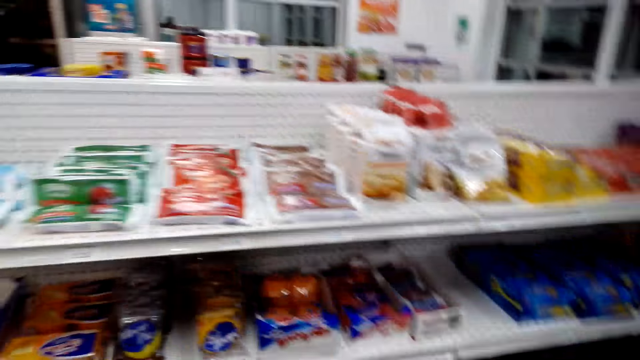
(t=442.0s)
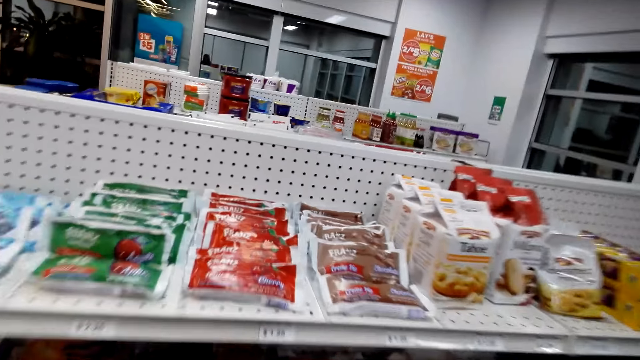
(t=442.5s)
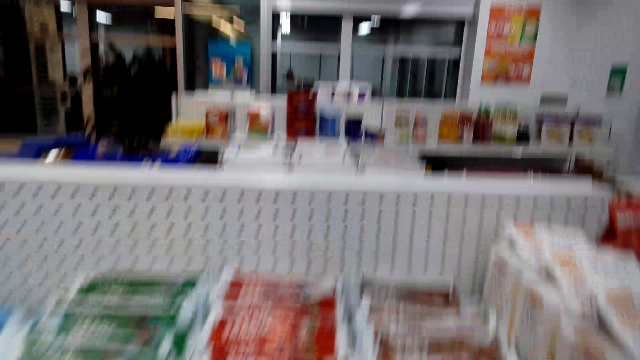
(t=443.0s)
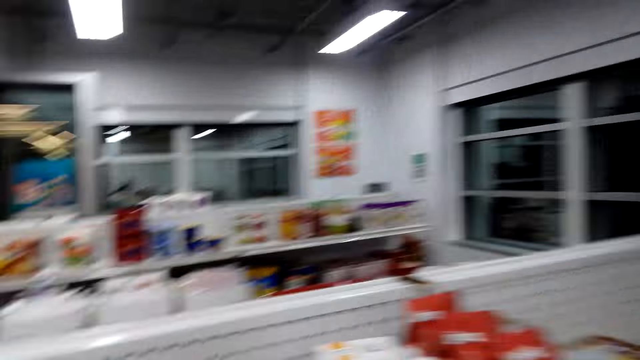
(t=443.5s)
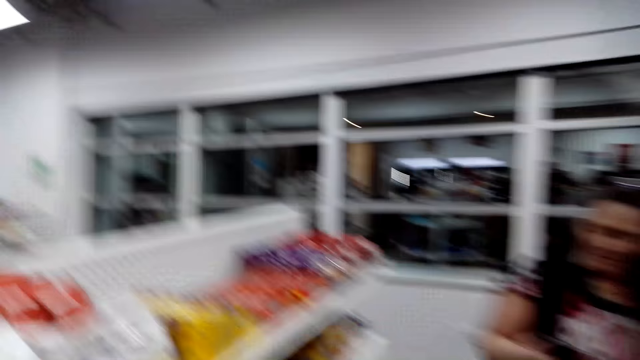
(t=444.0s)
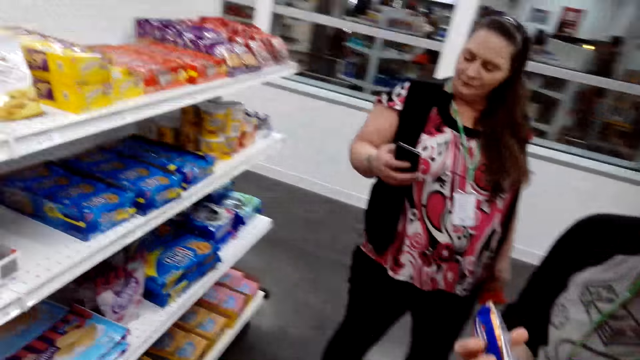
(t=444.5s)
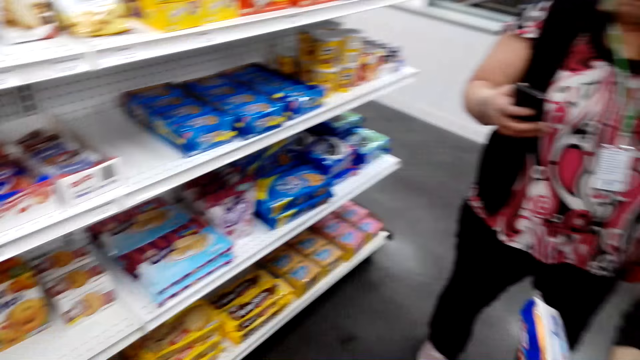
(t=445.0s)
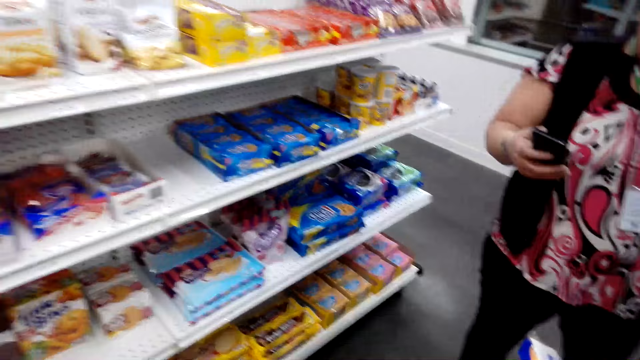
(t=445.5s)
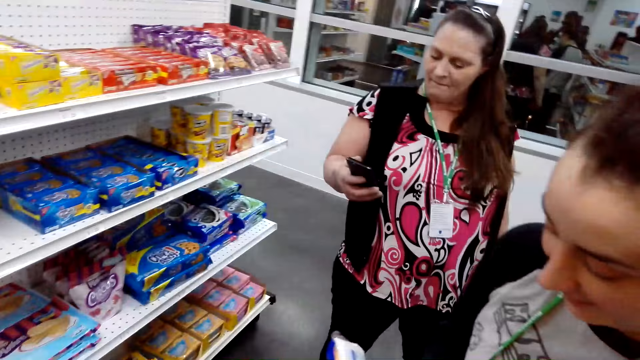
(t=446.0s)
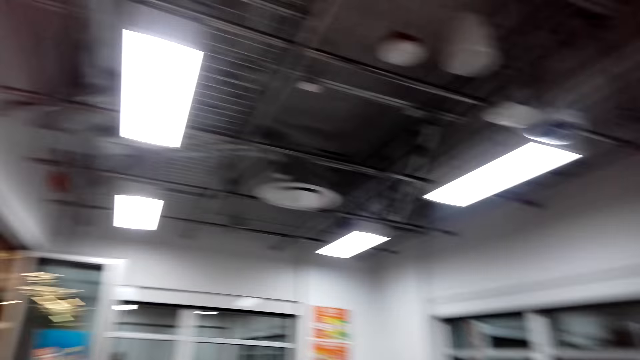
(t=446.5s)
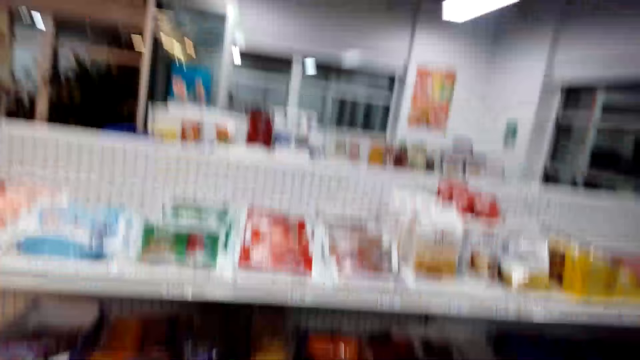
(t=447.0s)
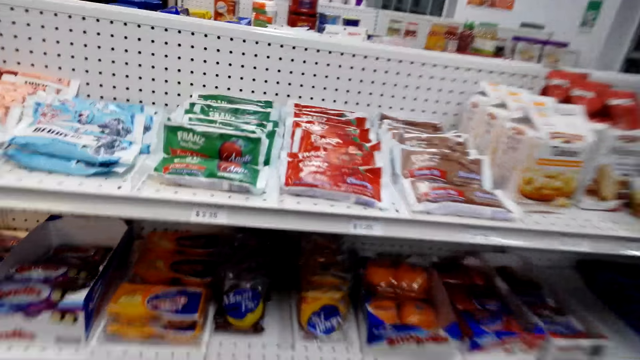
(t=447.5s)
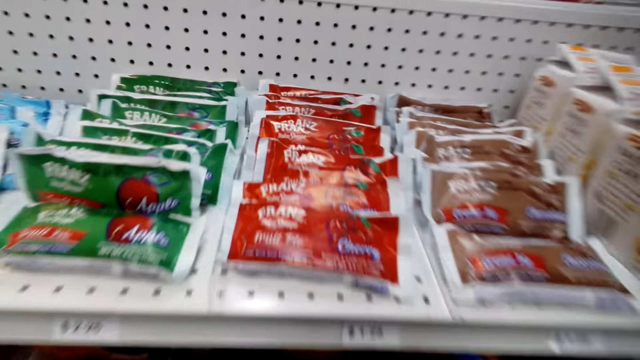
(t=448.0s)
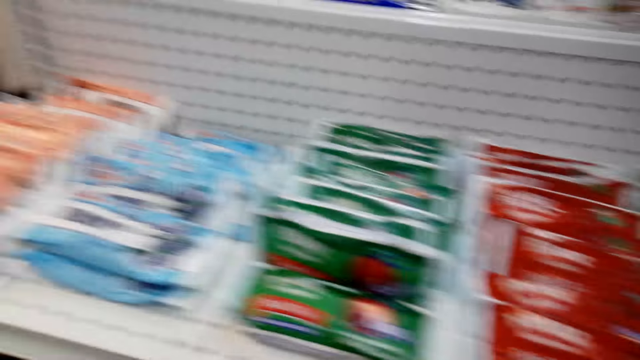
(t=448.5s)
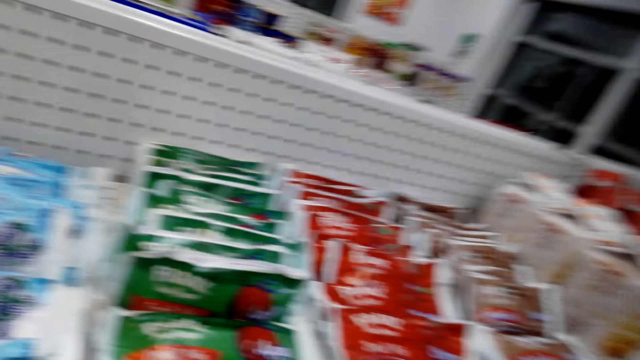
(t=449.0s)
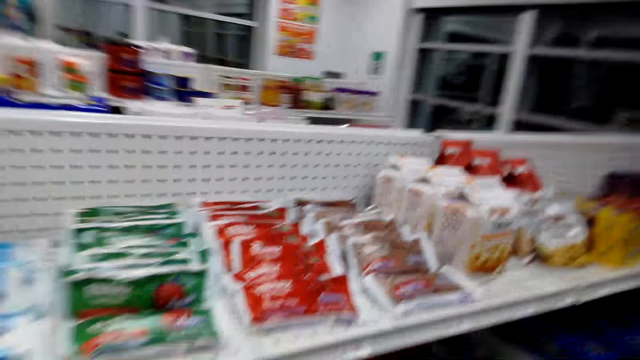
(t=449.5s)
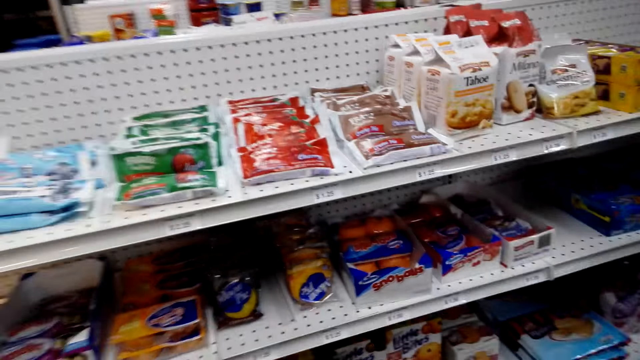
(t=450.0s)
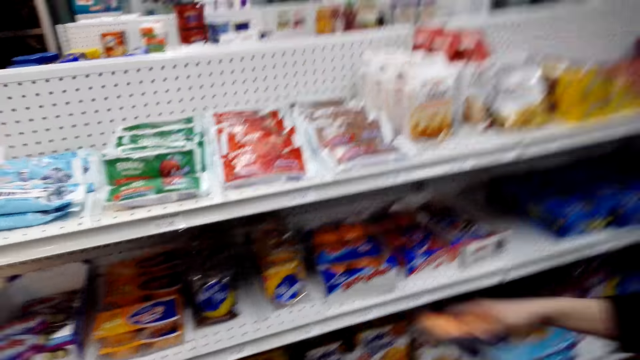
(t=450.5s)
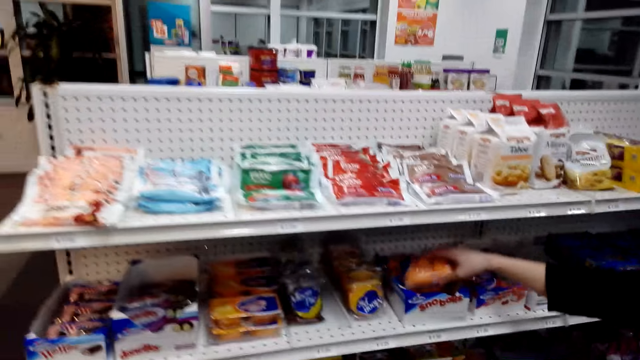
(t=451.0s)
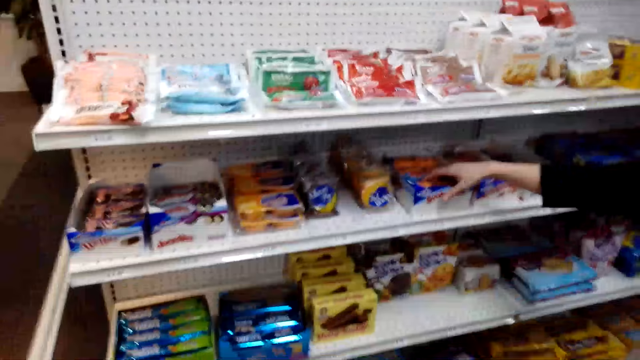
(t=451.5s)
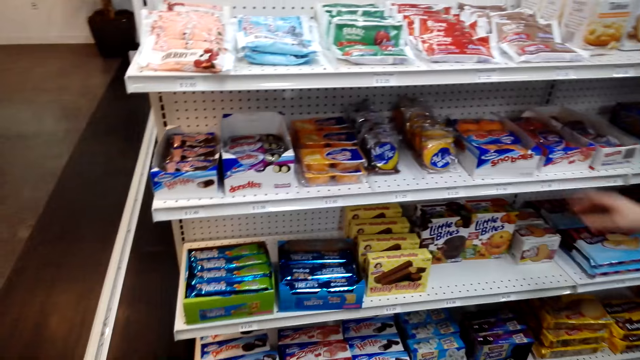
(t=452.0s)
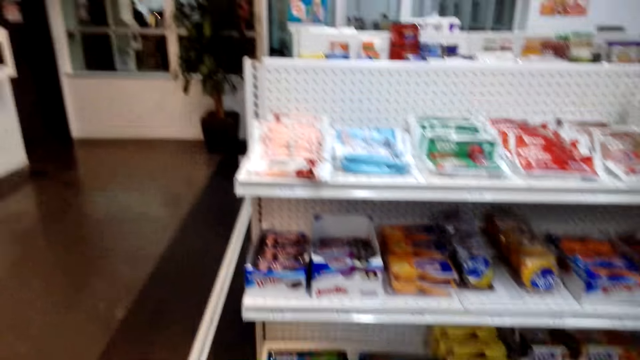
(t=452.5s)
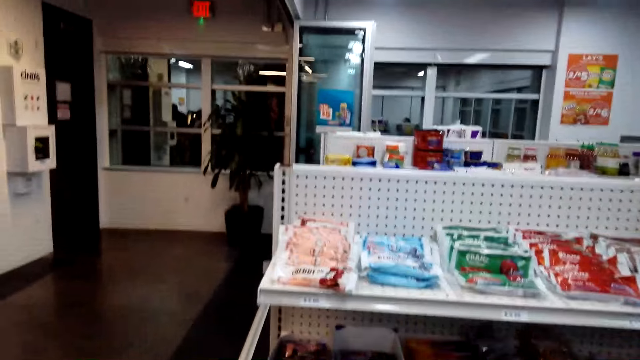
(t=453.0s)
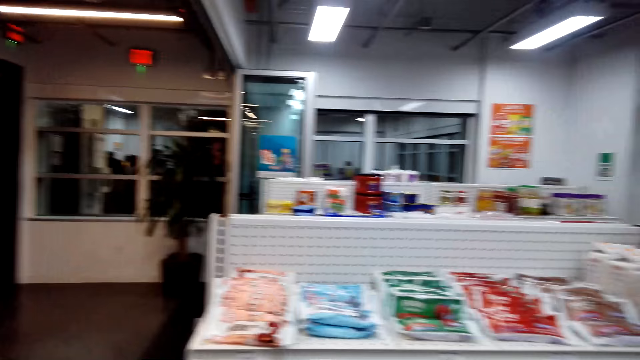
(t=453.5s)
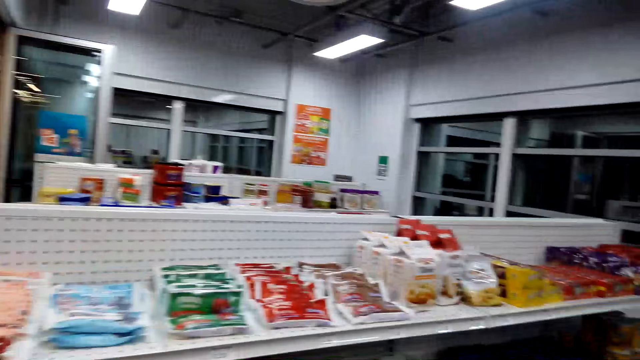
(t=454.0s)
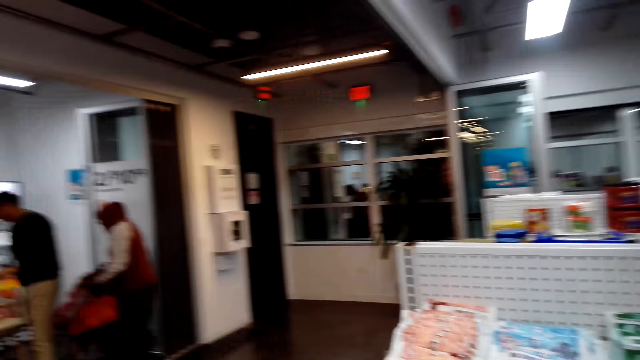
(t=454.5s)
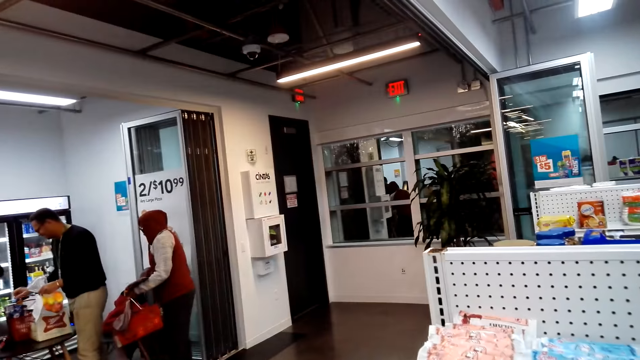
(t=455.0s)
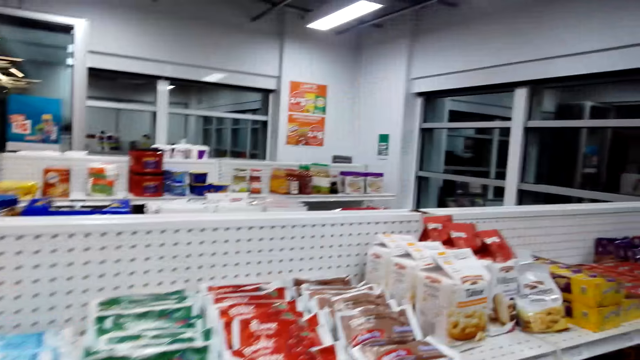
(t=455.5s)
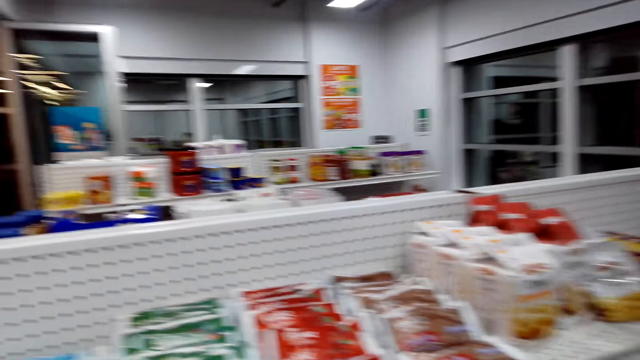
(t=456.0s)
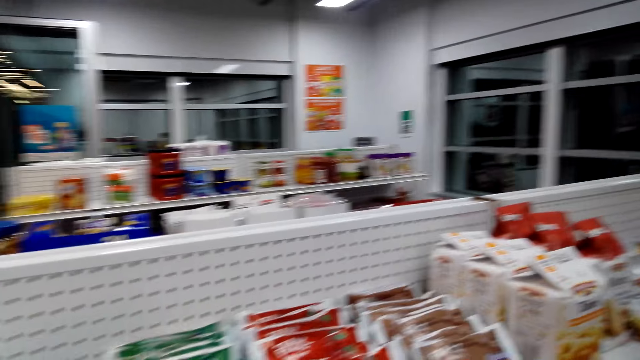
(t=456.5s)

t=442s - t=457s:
The camera wearer looks at items on the shelf. He moves his head and moves close to the shelf. A woman puts the chocolate on the shelf. The camera wearer looks around the supermarket.

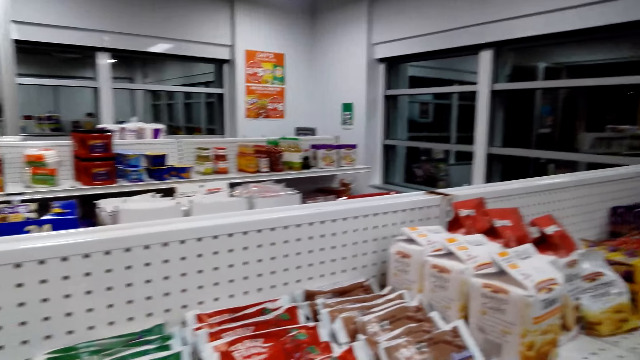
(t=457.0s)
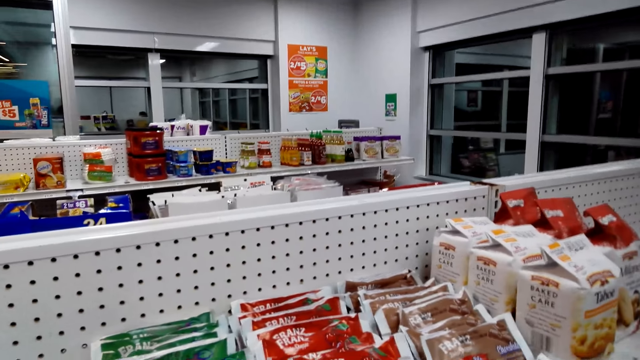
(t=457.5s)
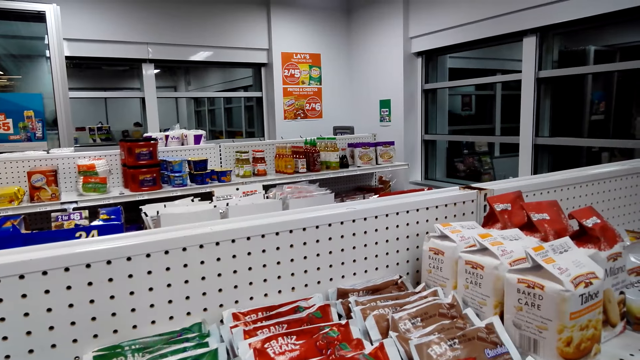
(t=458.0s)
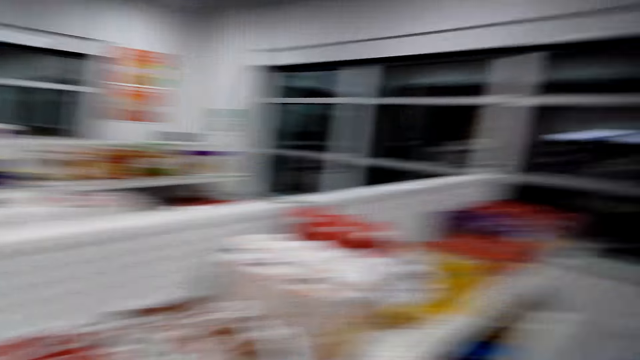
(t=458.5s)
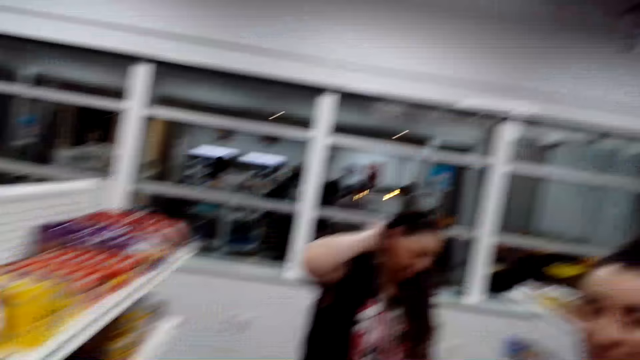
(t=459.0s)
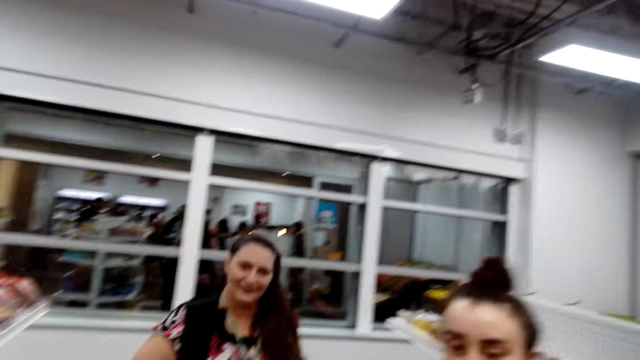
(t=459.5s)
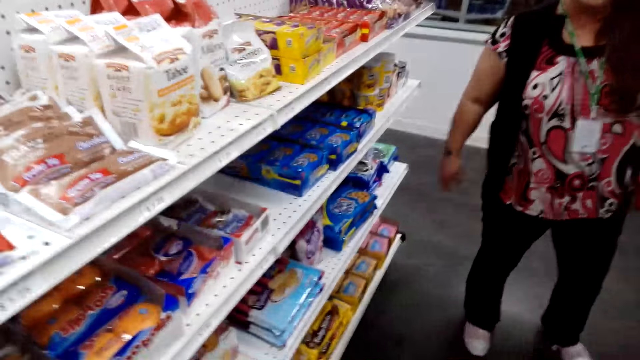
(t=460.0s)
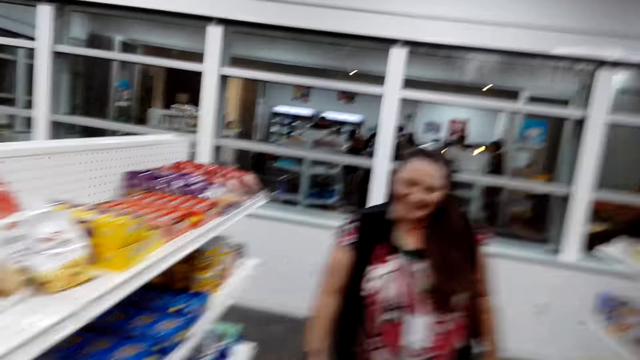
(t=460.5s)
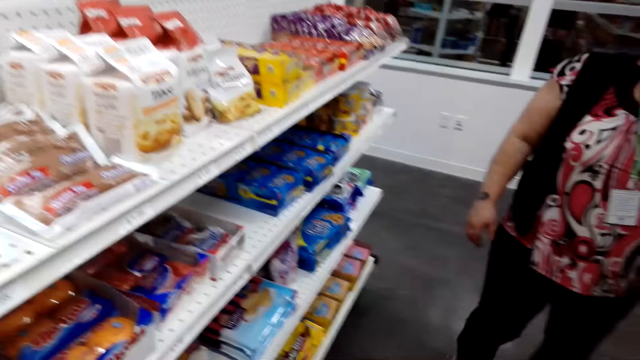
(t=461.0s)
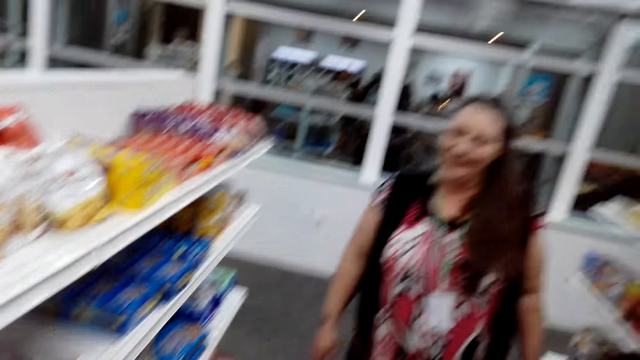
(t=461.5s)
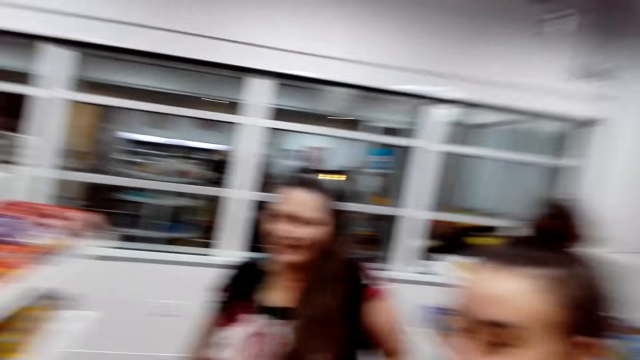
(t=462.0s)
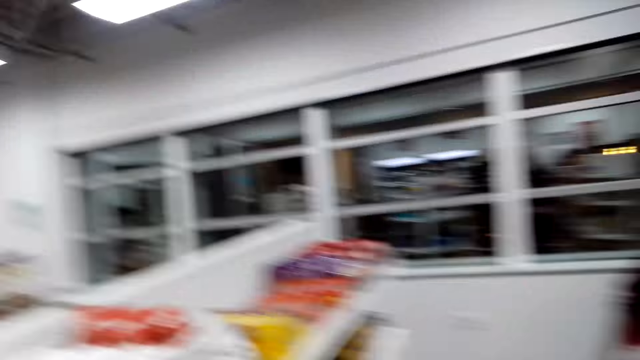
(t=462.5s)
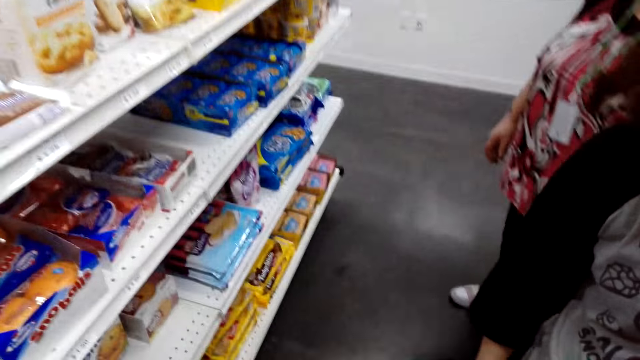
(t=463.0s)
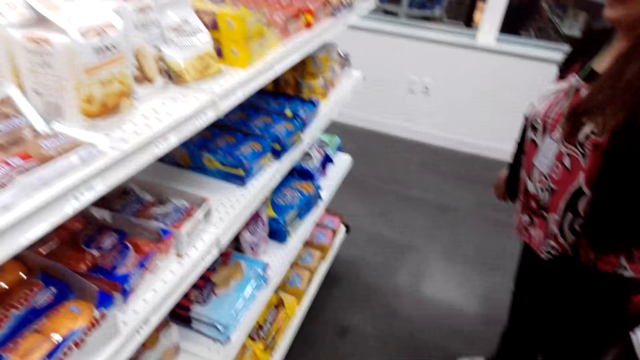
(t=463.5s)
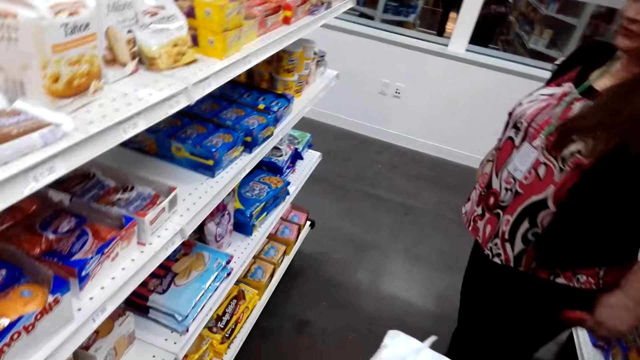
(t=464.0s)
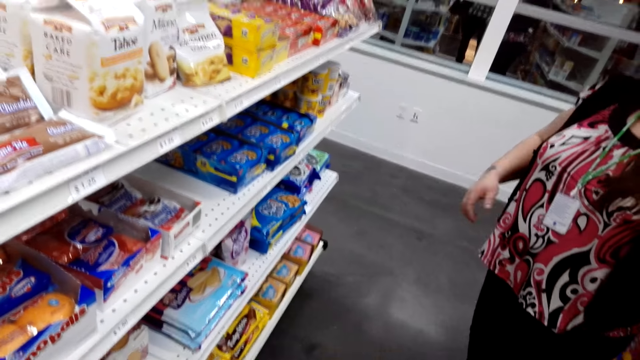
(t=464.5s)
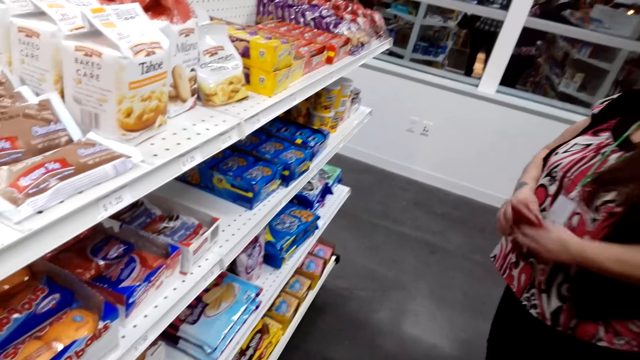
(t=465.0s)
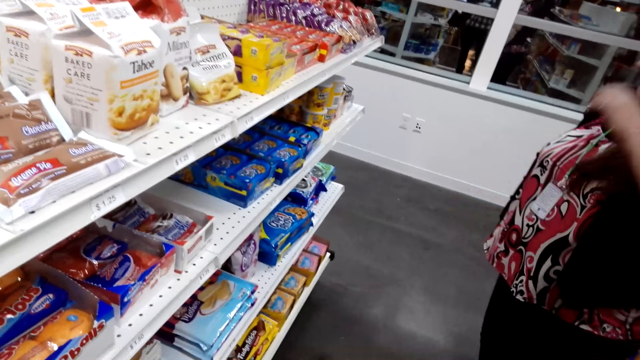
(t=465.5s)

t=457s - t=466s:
The camera wearer moves his head. He moves his head again. A person touches her head.
